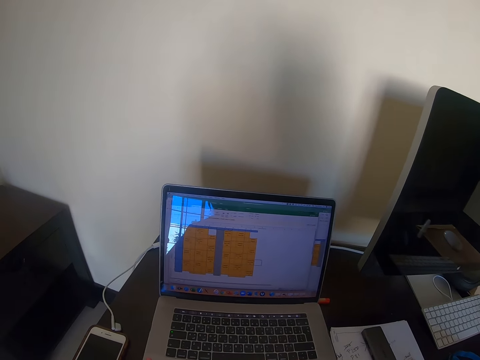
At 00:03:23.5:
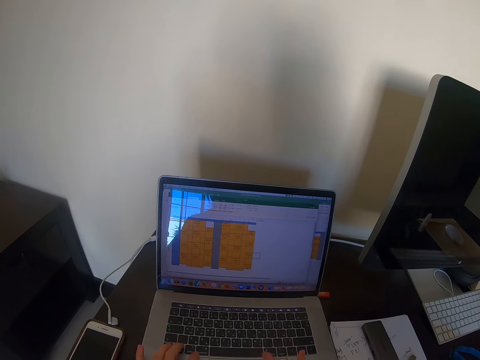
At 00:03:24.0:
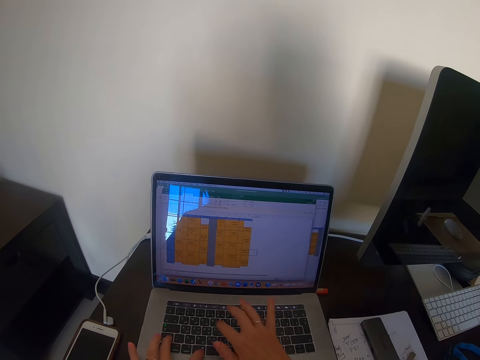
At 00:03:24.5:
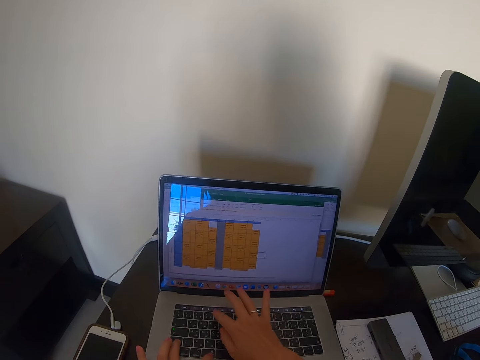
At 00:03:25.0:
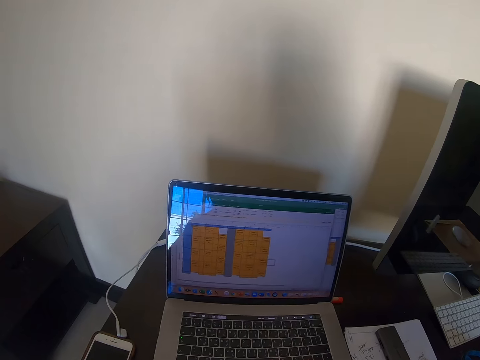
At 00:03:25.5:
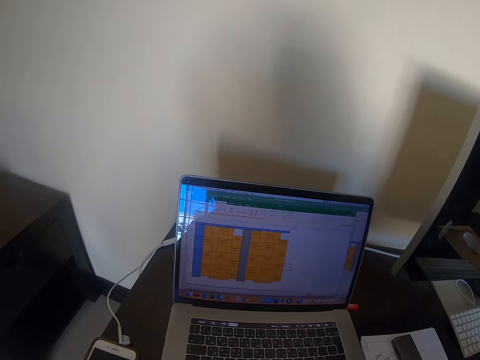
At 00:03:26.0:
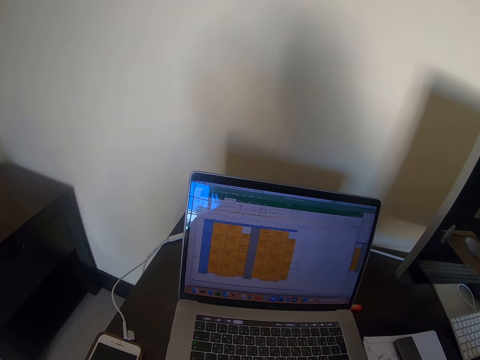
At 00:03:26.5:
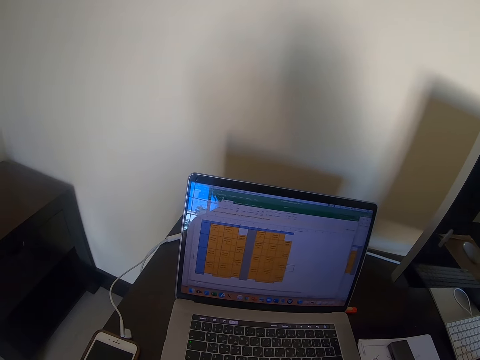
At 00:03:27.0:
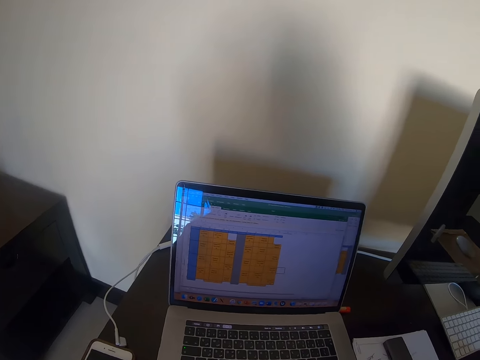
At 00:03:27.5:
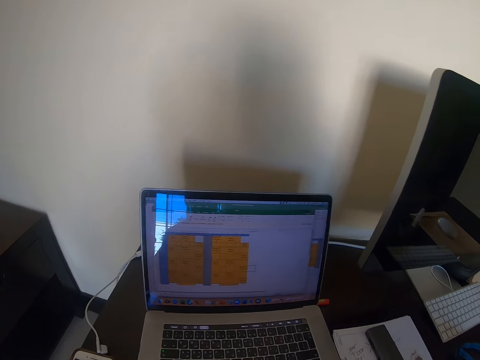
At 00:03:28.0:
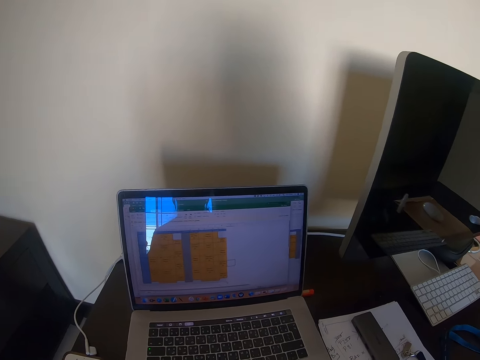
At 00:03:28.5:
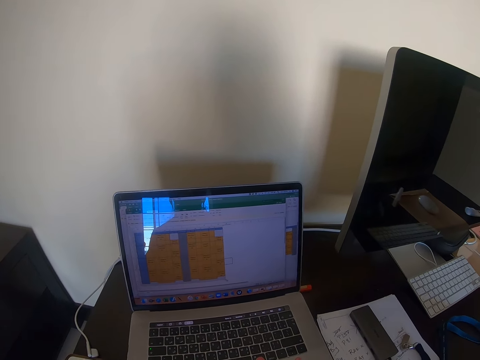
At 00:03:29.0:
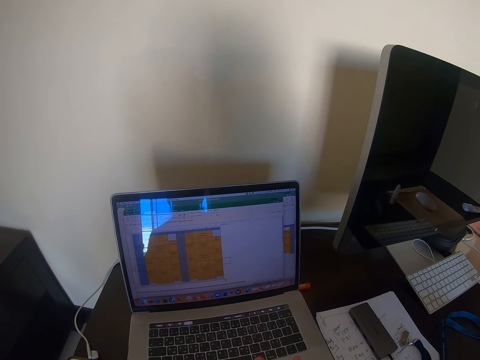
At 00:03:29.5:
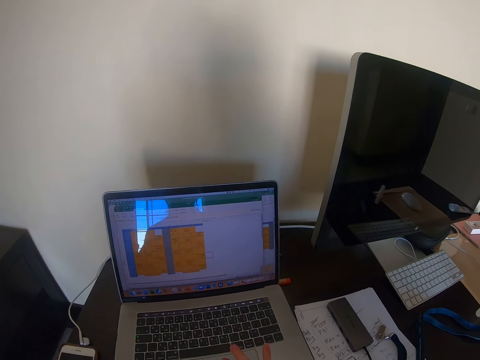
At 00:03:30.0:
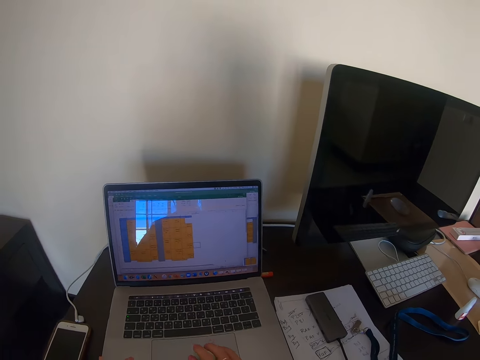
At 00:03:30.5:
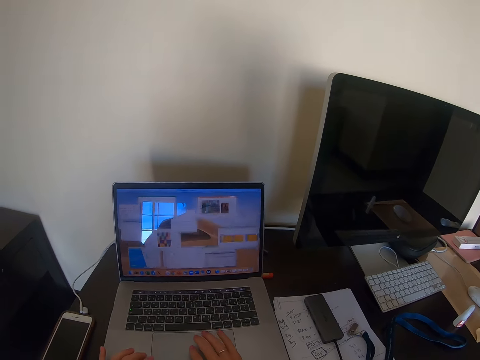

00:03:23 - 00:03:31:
The camera wearer types on the laptop keyboard. They slide fingers on the laptop touch pad.

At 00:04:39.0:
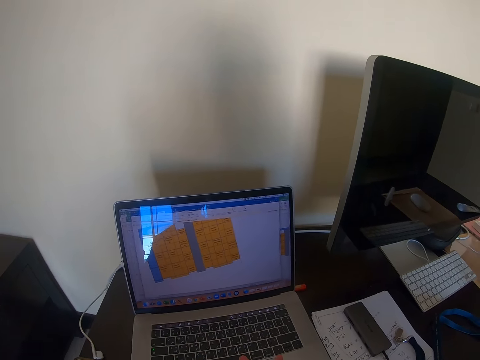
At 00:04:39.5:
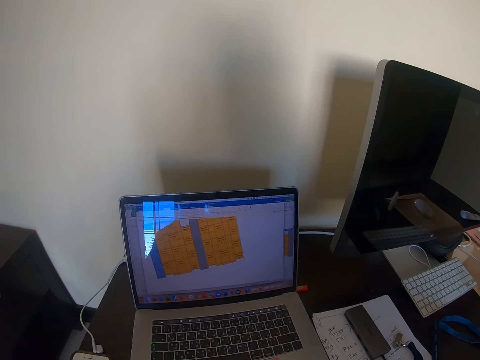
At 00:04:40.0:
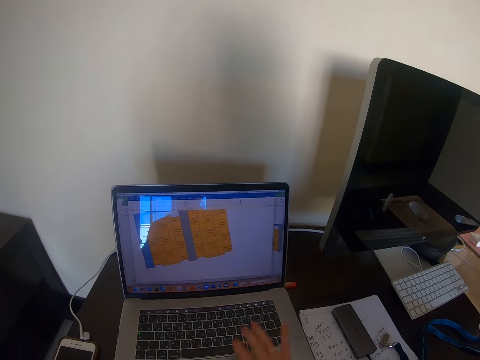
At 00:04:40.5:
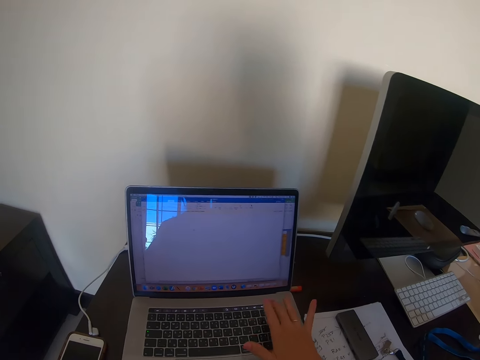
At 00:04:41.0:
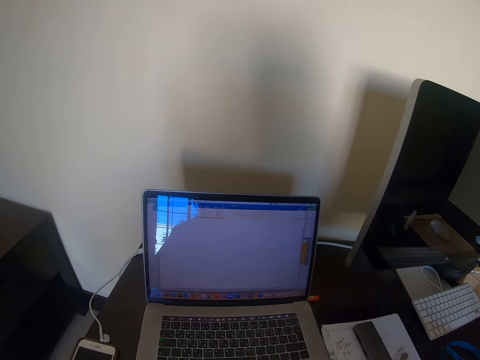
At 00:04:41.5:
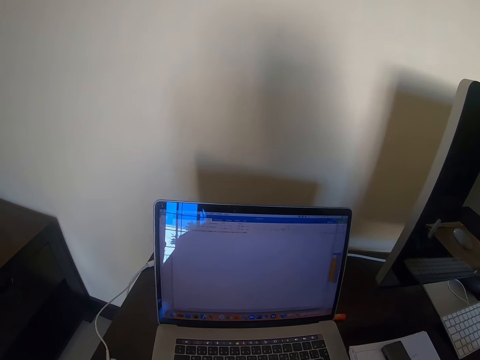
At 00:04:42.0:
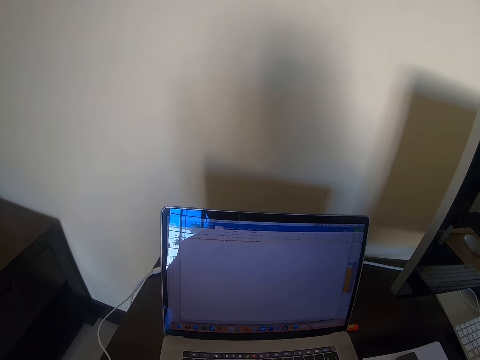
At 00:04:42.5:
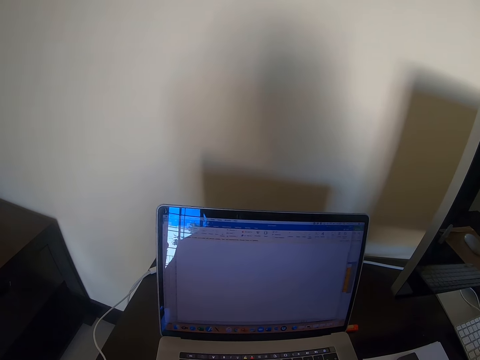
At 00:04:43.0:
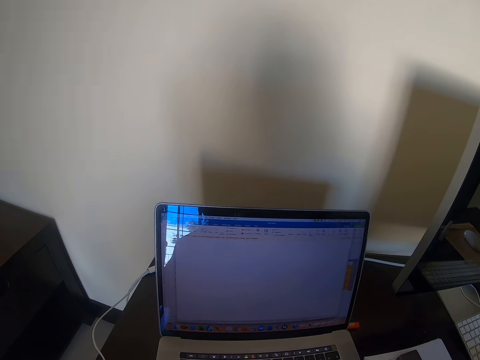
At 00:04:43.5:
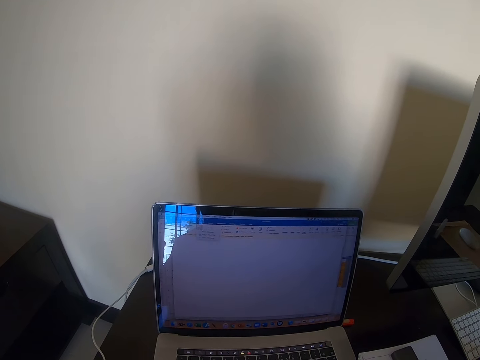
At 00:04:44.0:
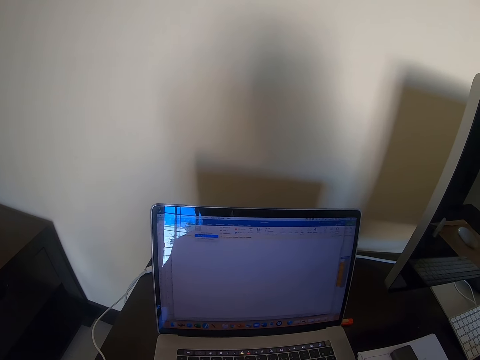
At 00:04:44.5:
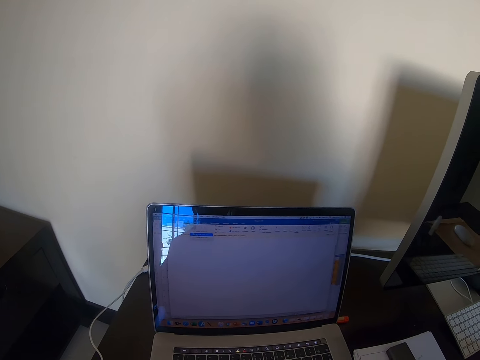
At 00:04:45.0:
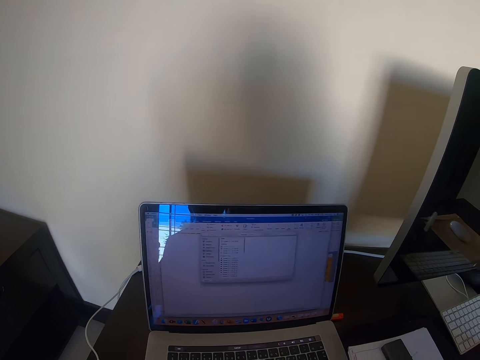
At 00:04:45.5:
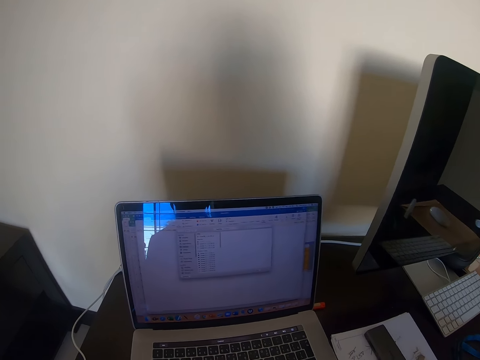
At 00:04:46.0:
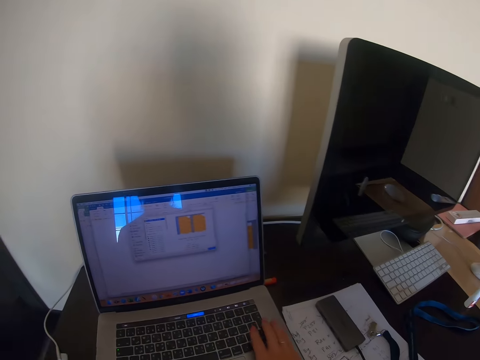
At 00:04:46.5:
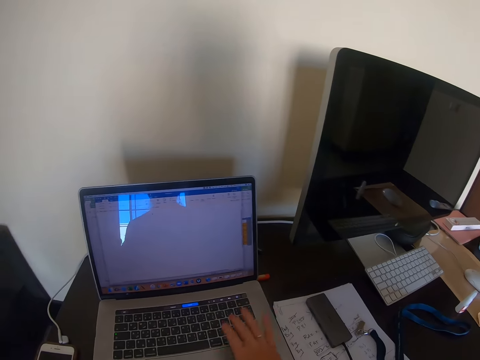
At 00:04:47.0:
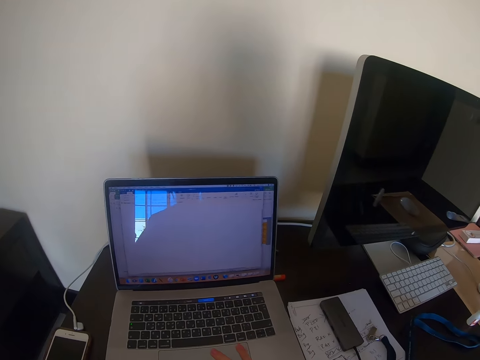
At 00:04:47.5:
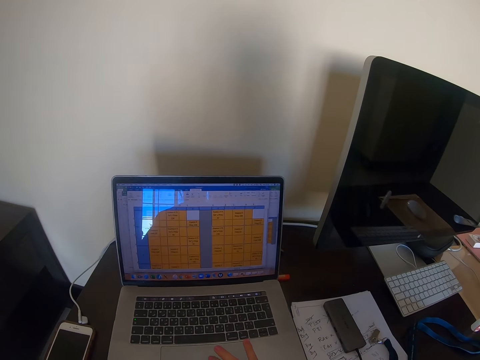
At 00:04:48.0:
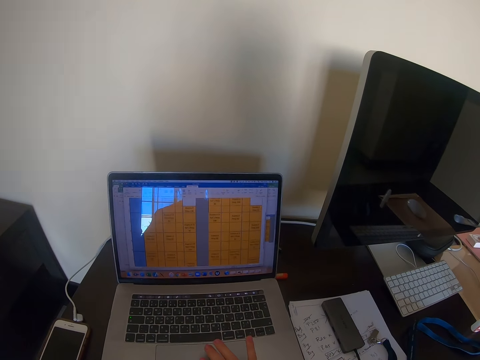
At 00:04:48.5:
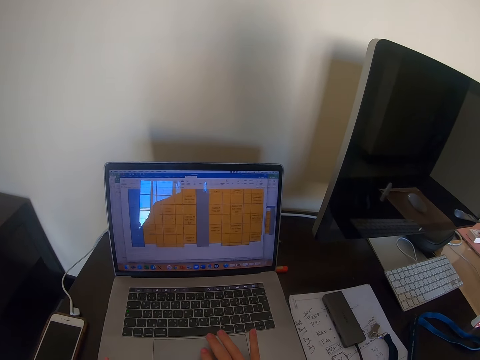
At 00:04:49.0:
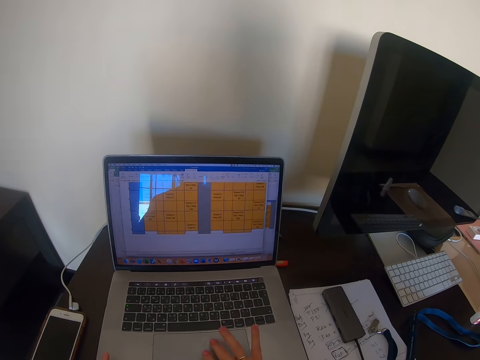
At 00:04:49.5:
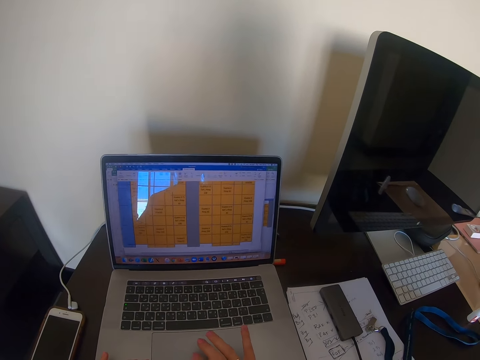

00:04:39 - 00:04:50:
The camera wearer types on the laptop keyboard. They slide fingers on the laptop touch pad.

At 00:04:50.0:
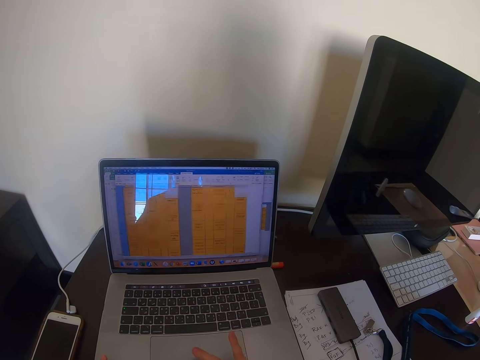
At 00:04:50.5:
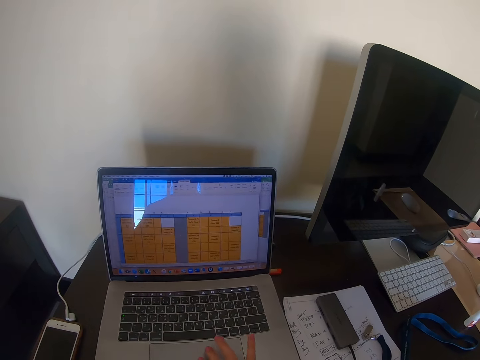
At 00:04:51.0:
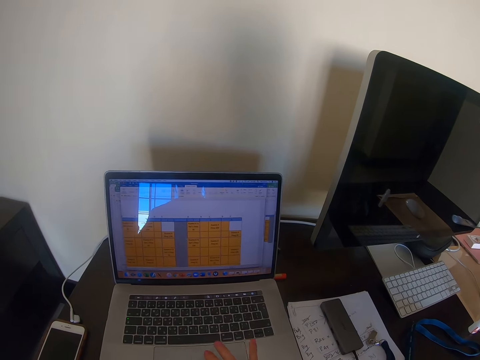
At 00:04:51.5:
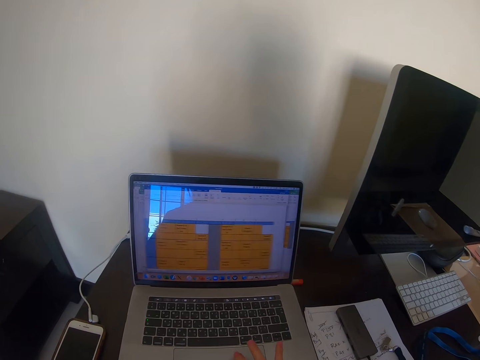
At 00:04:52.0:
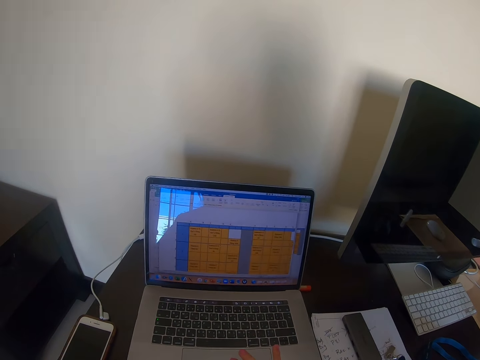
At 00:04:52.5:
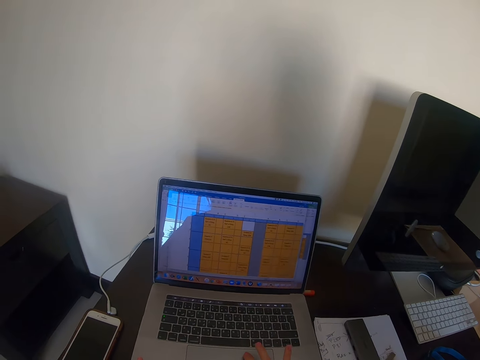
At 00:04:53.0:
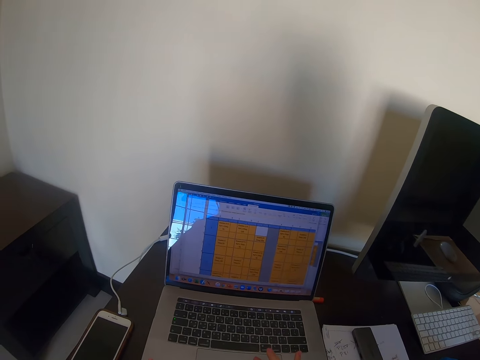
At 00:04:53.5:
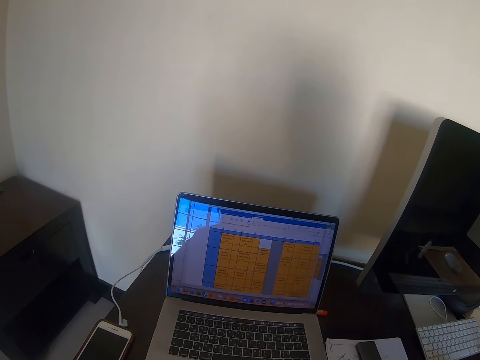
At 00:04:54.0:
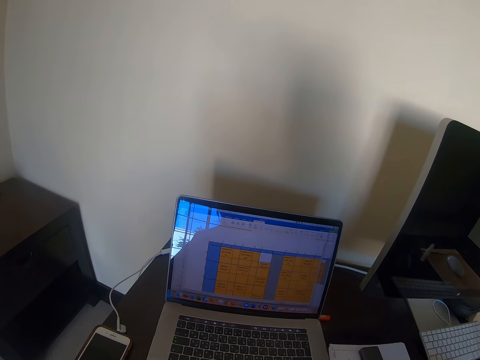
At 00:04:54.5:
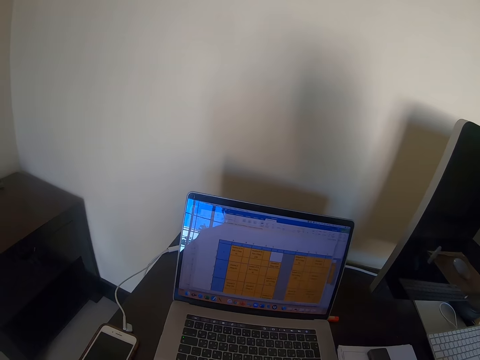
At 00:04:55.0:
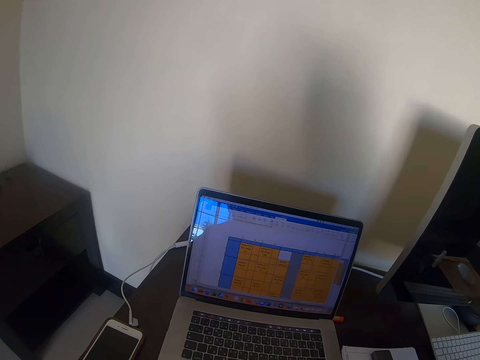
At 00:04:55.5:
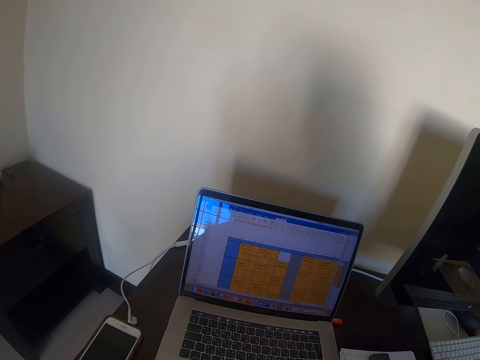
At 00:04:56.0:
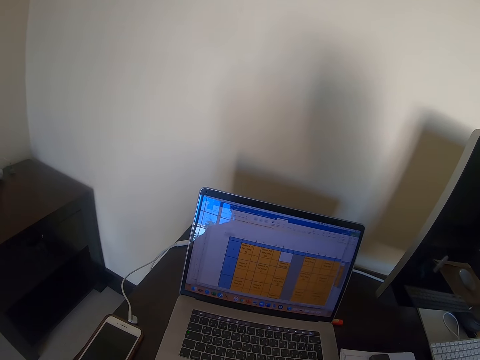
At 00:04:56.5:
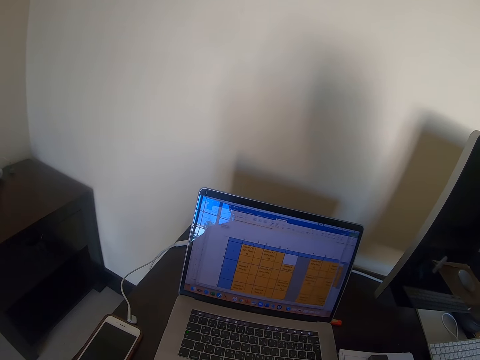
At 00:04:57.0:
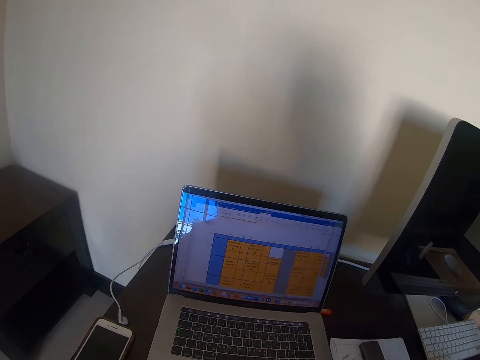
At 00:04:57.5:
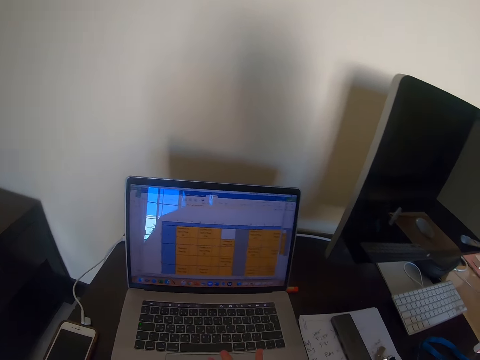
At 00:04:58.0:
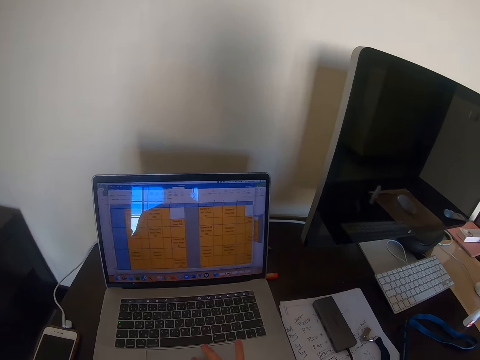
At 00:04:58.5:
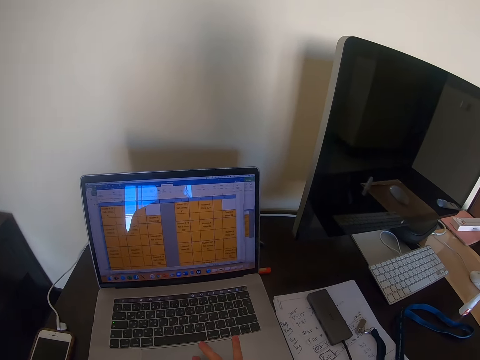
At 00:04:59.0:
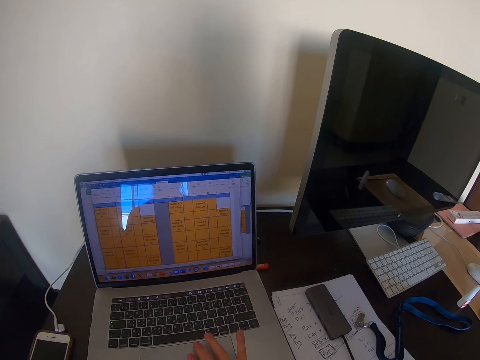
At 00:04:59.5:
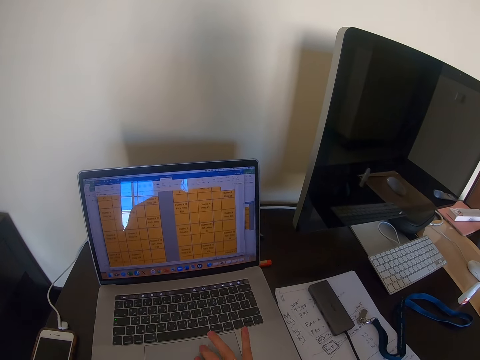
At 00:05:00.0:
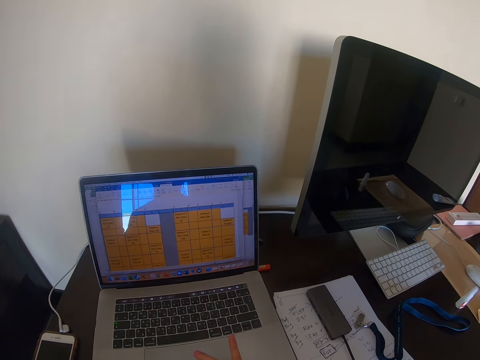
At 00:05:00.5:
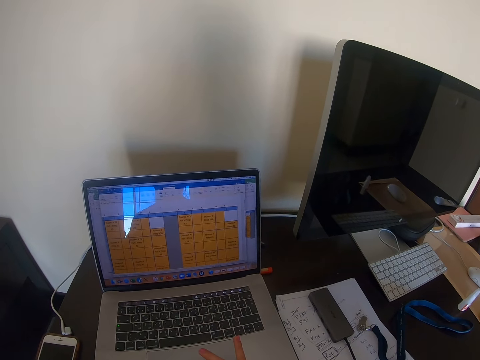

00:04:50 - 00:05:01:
The camera wearer is talking to someone.
